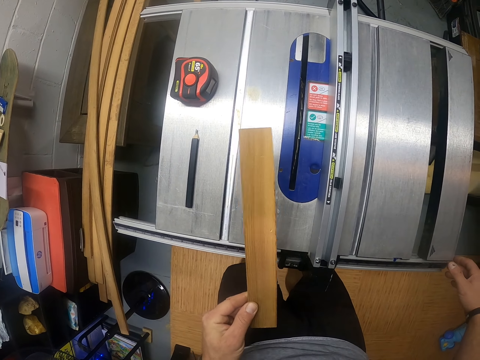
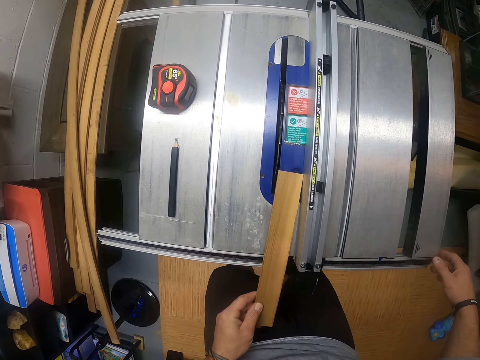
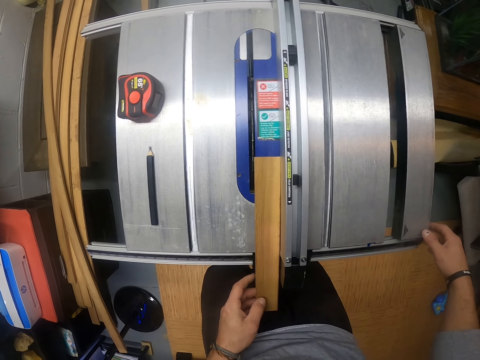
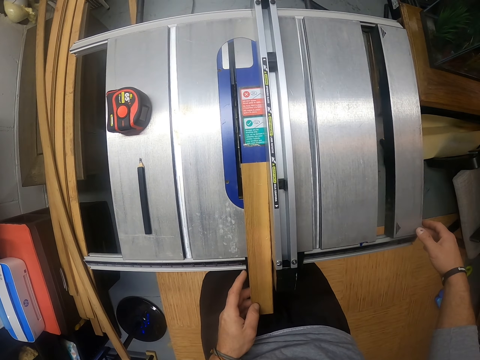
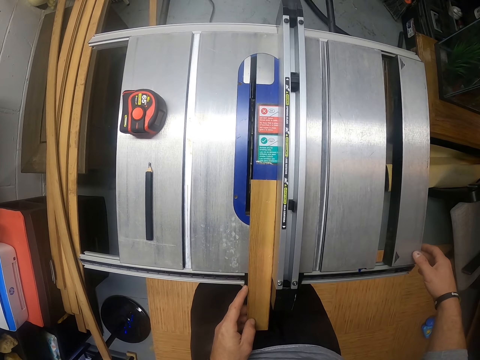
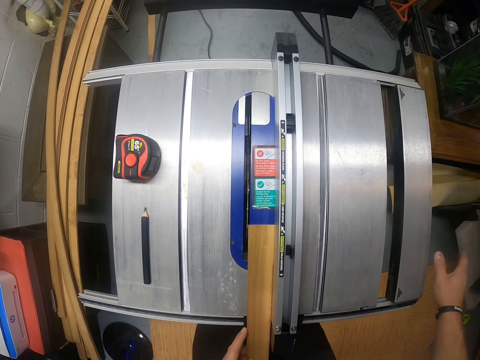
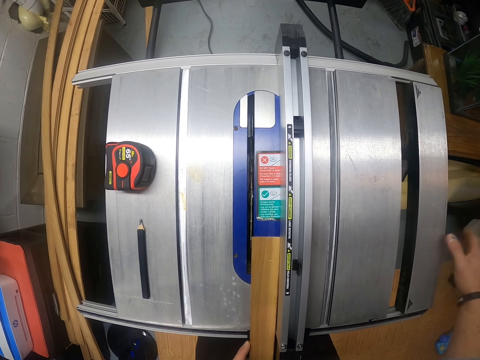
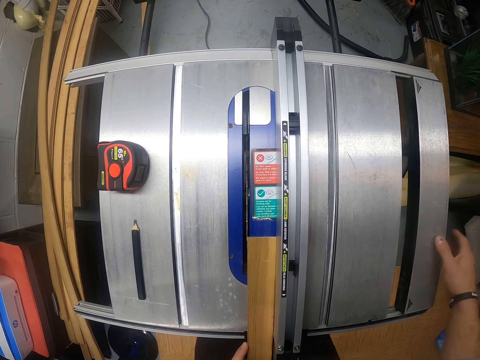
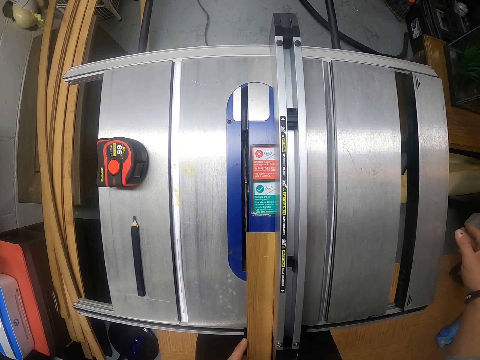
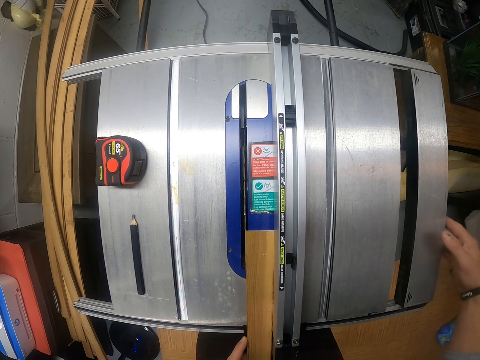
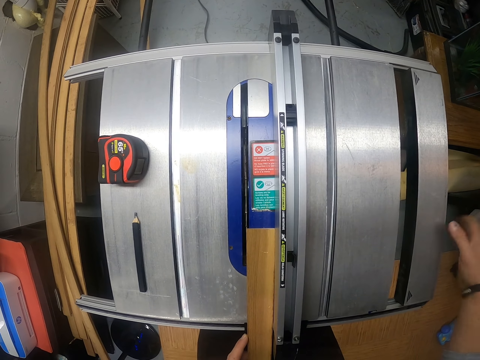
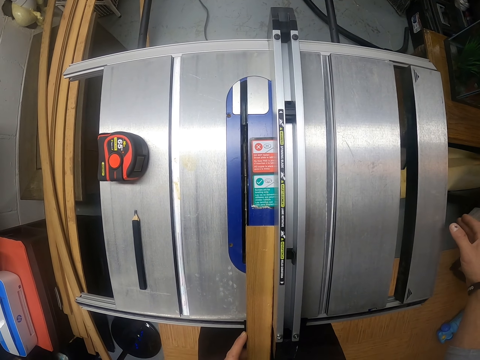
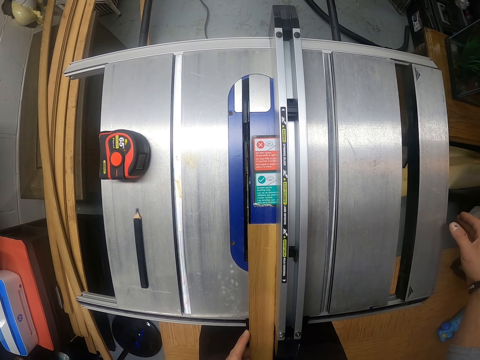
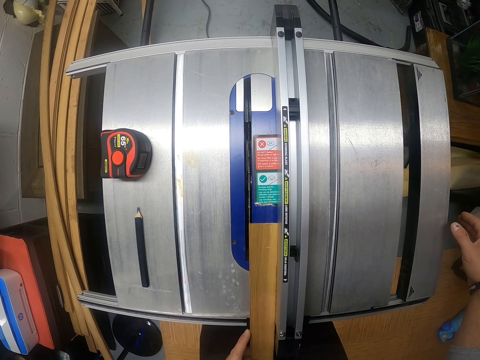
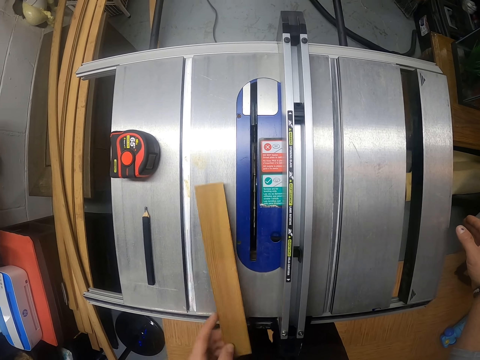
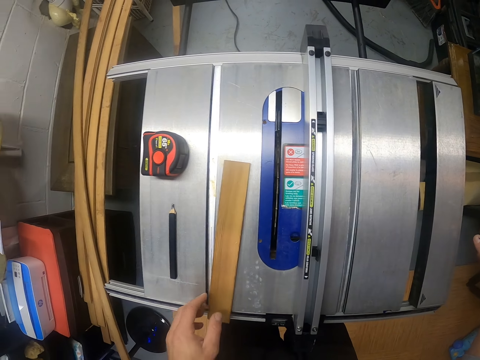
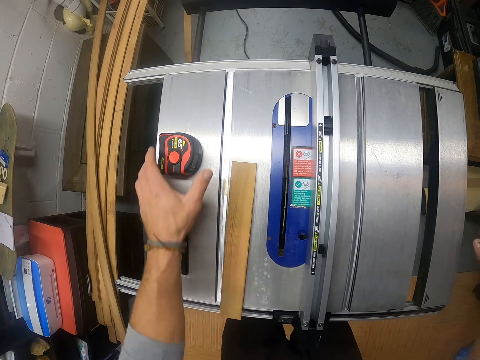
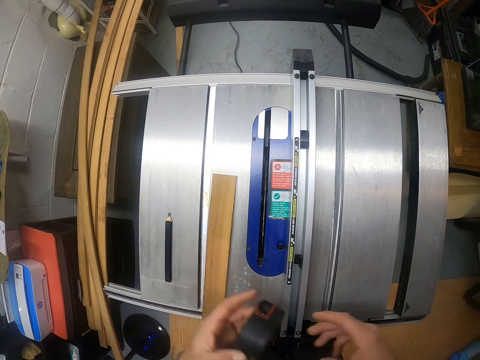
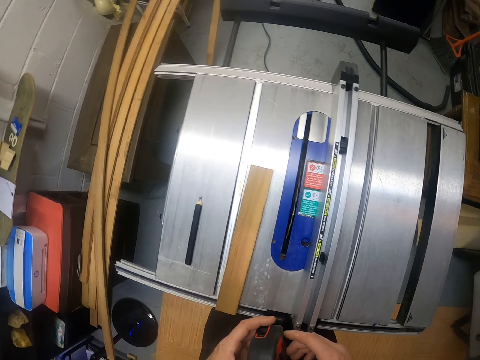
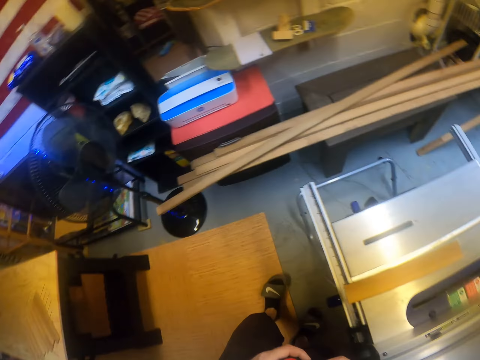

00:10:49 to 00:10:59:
The camera wearer places the plank on the table saw with his left hand. He adjusts the table saw with his right hand. He picks the plank on the table saw with his left hand. He places the plank on the table saw with his left hand. He picks the measuring tape from the table saw with his left hand.

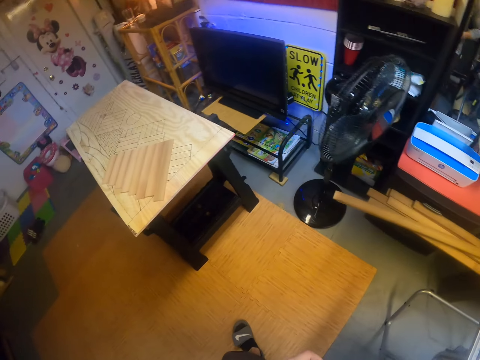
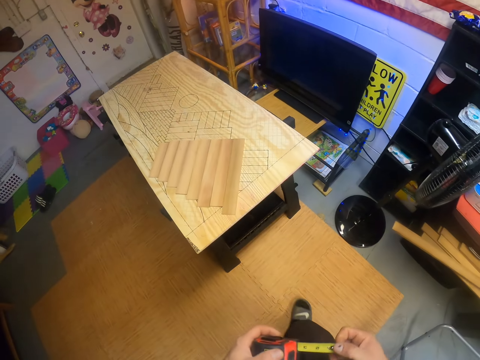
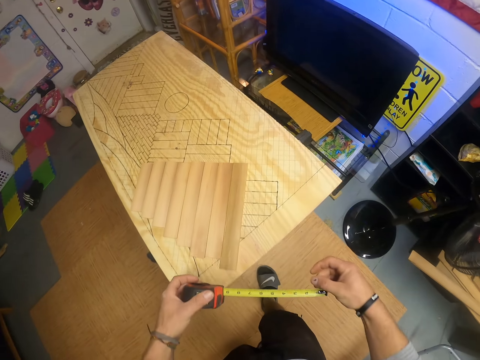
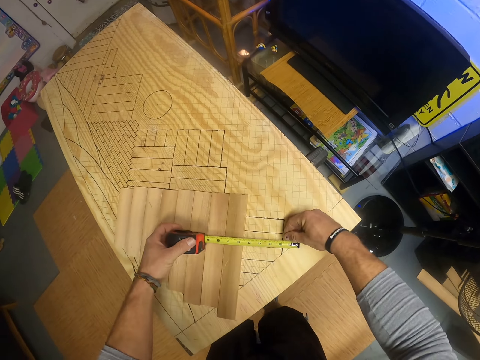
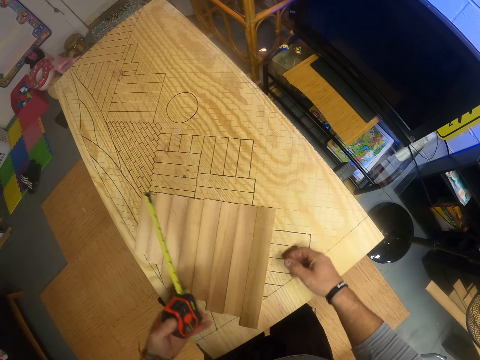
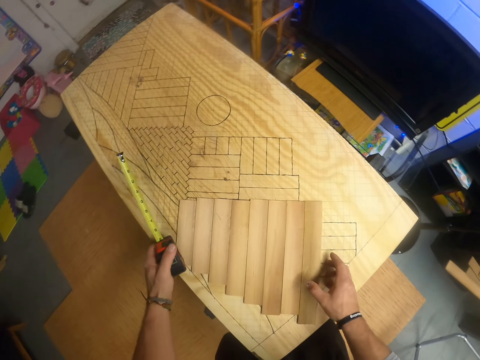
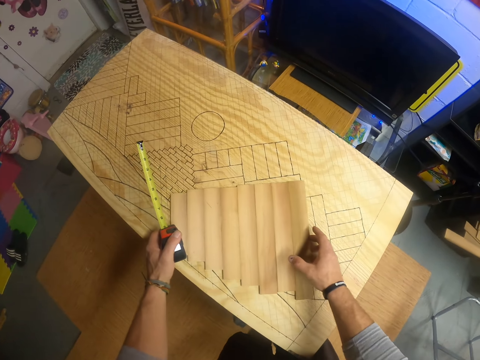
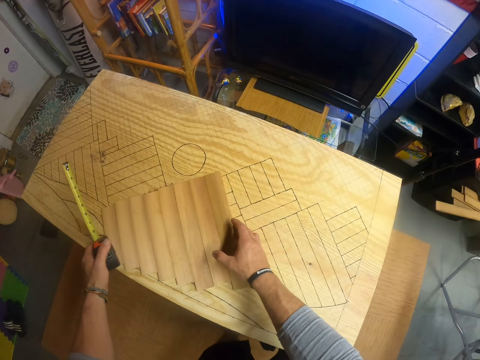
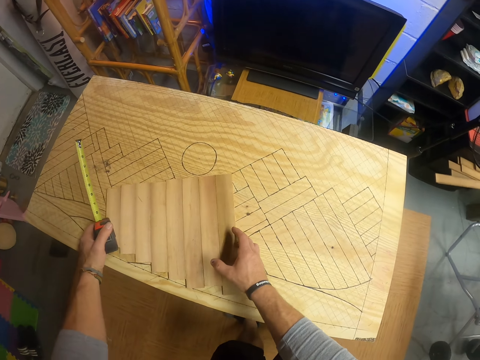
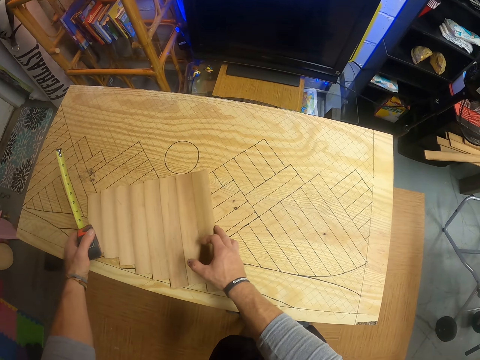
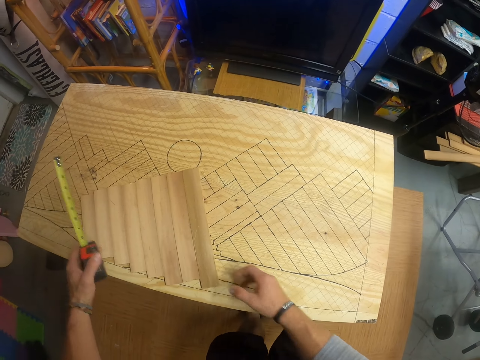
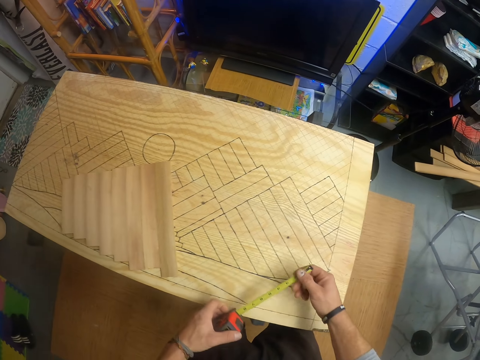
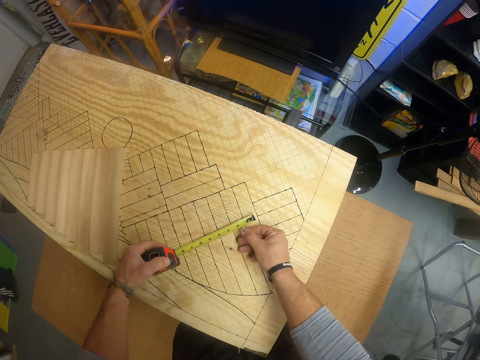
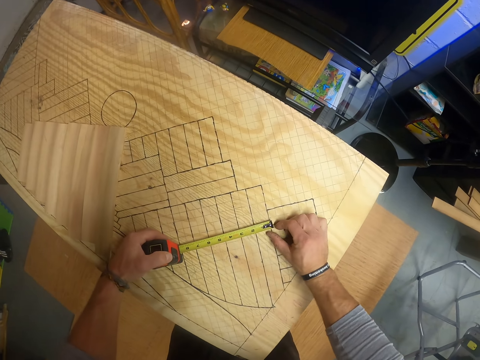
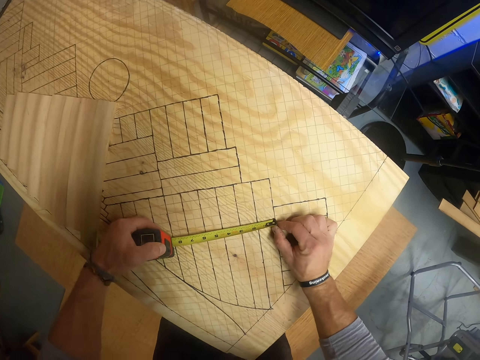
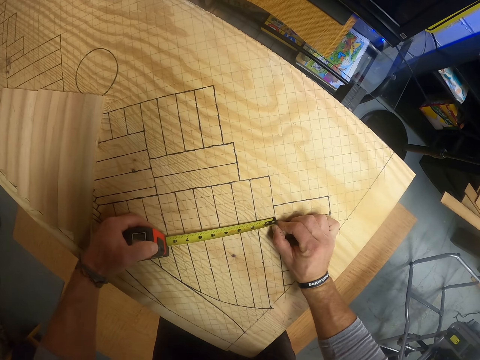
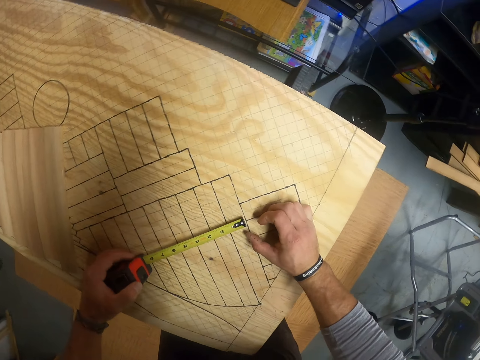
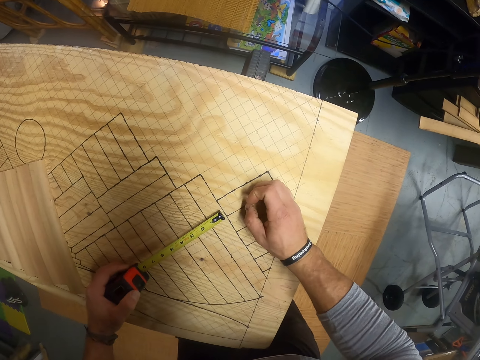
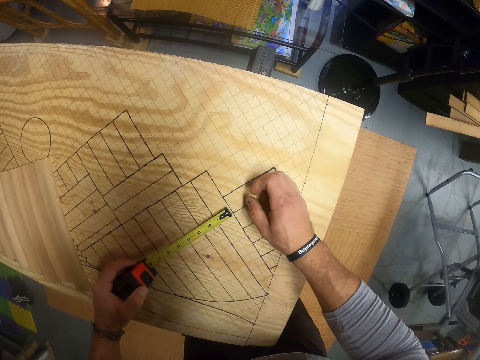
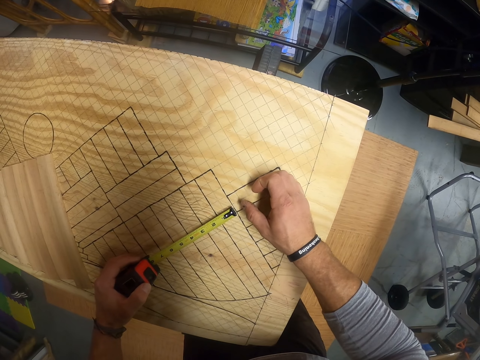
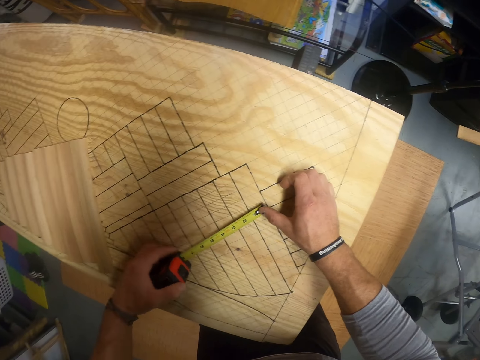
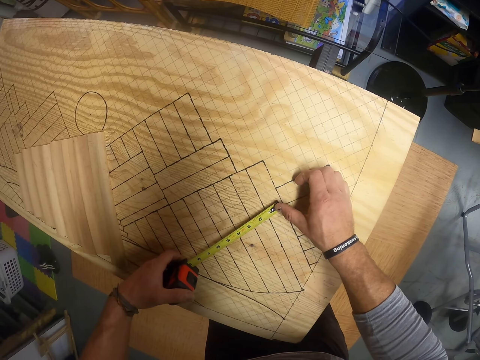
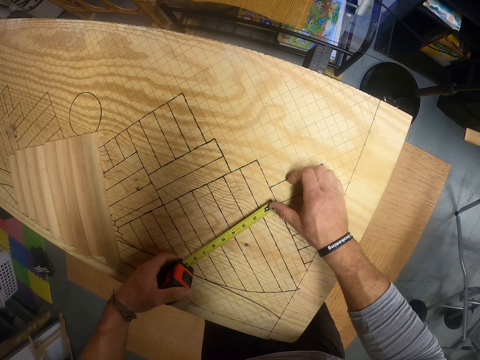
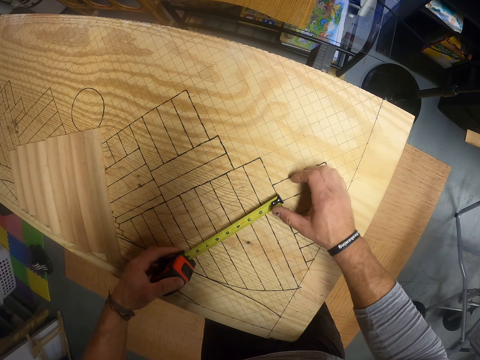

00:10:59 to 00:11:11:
The camera wearer removes the measuring tape's blade with his right hand. He straightens the measuring tape. He shifts the planks on the table with both hands. He measures drawings on the table with the measuring tape in both hands.

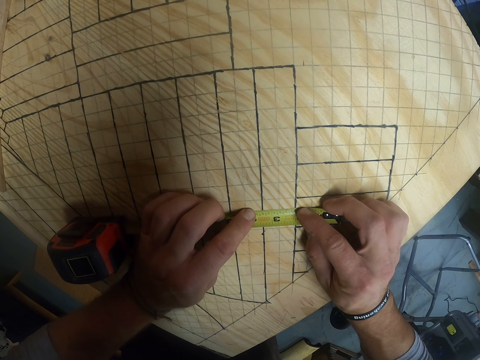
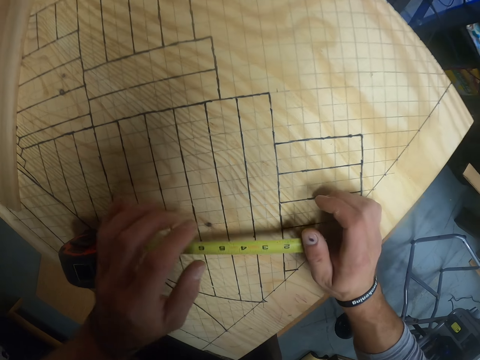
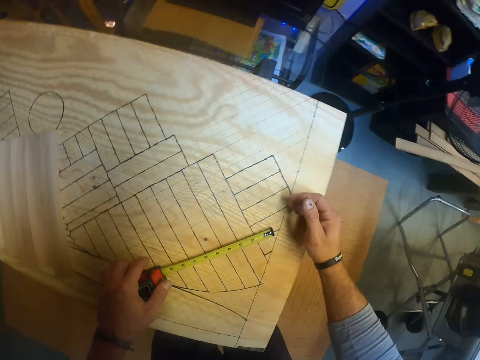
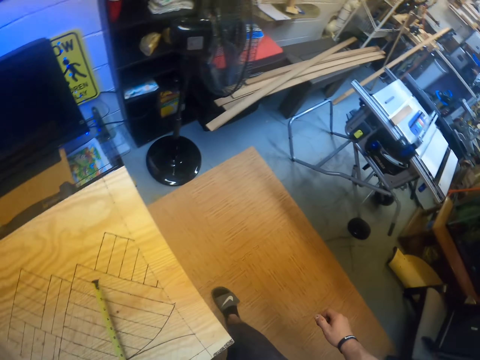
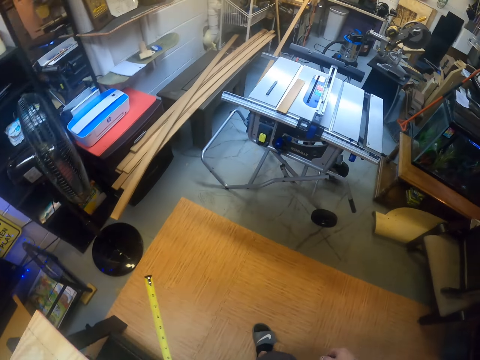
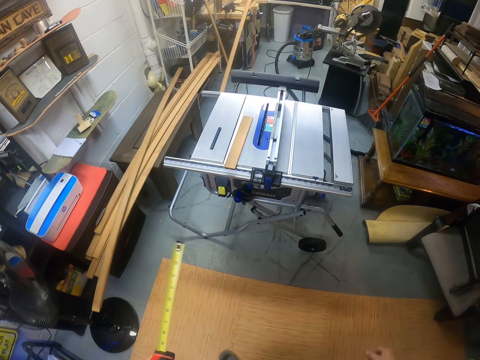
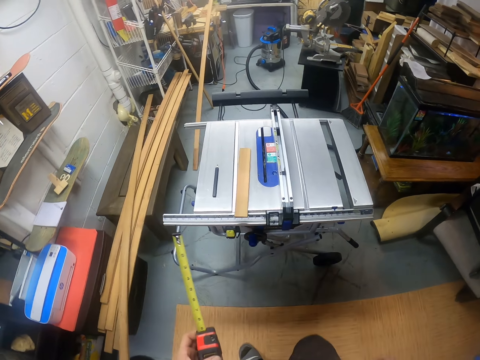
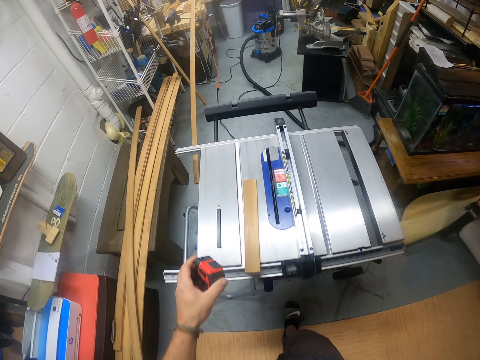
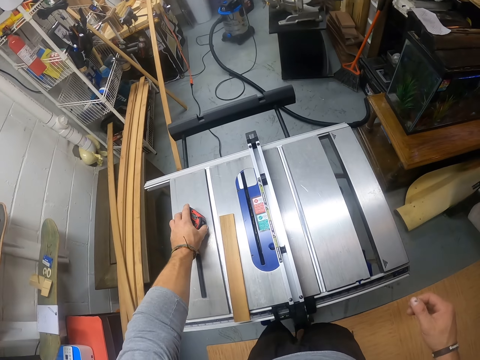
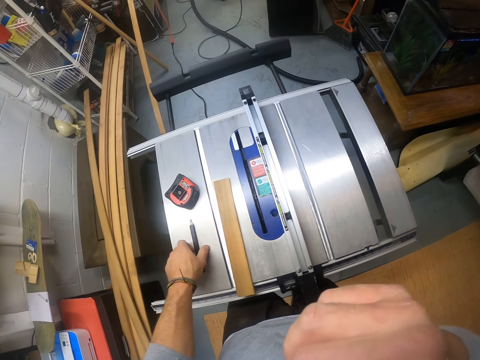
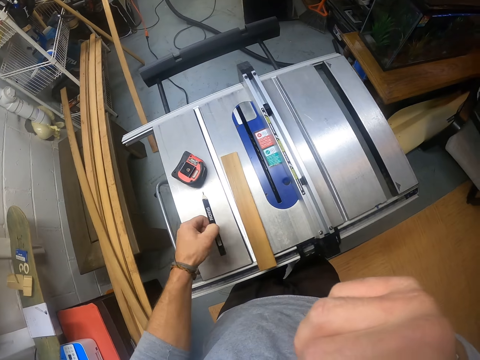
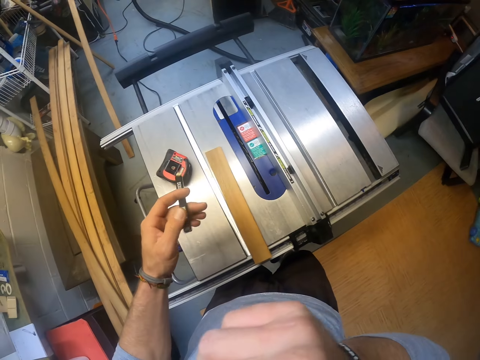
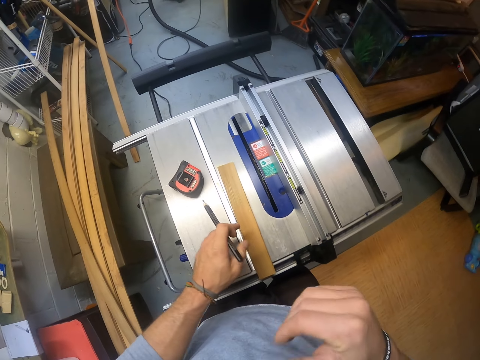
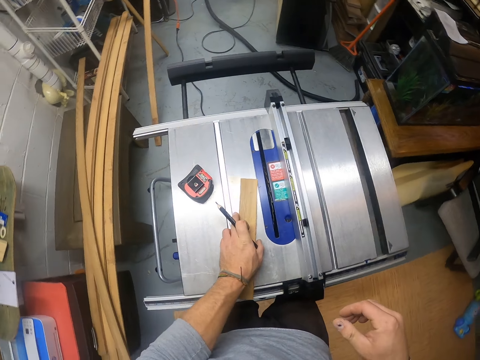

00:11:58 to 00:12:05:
The camera wearer picks the measuring tape from the table with his left hand. He moves in the room. He closes the blade of the measuring tape with his left hand. He drops the measuring tape on the table saw with his left hand. He touches his face with his right hand. He picks the pencil from the table saw with his left hand.
